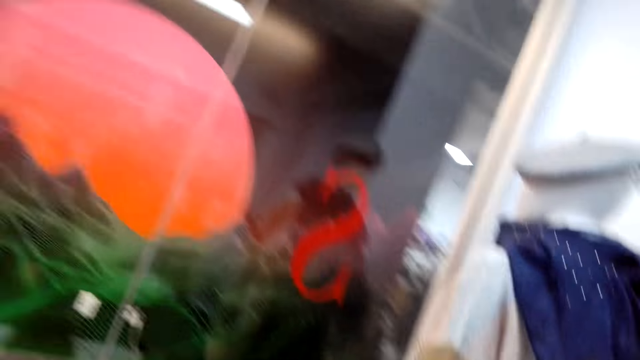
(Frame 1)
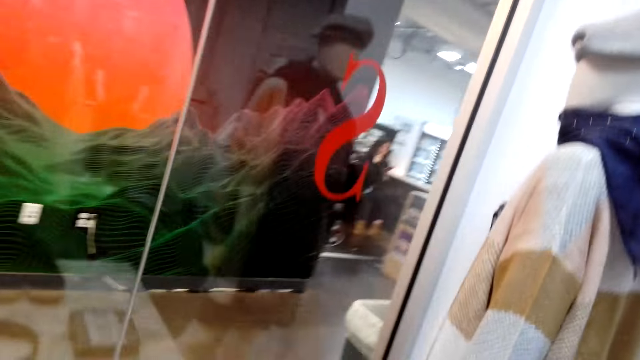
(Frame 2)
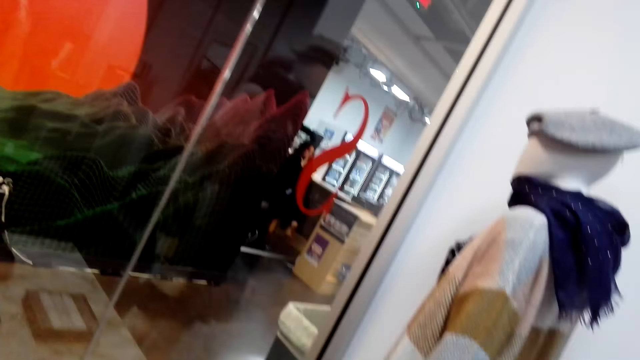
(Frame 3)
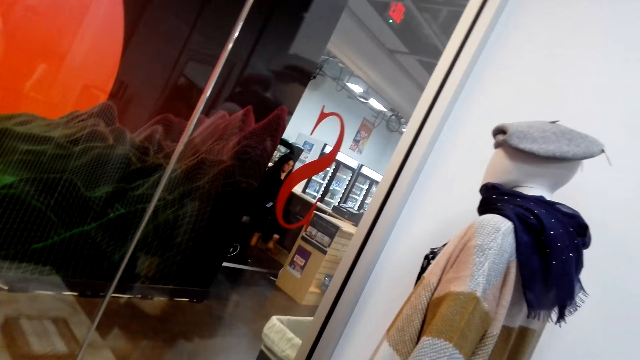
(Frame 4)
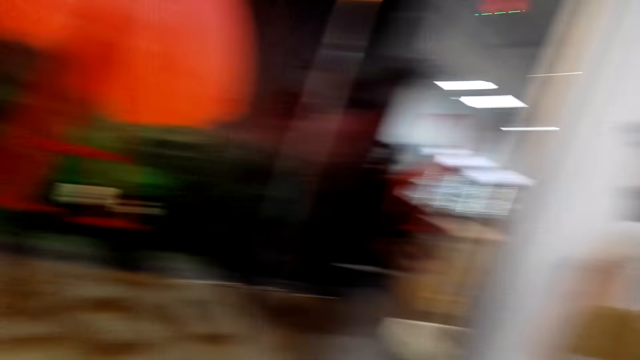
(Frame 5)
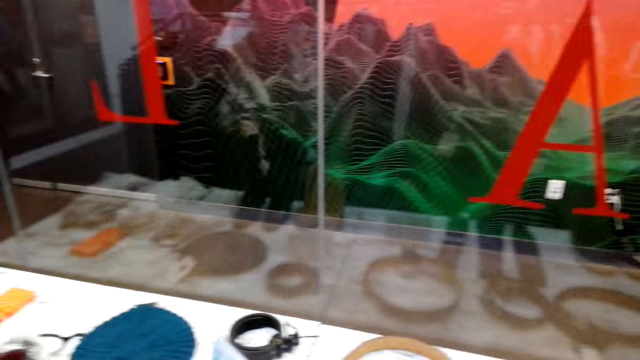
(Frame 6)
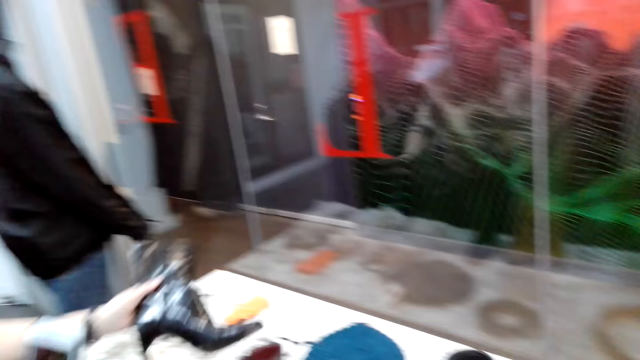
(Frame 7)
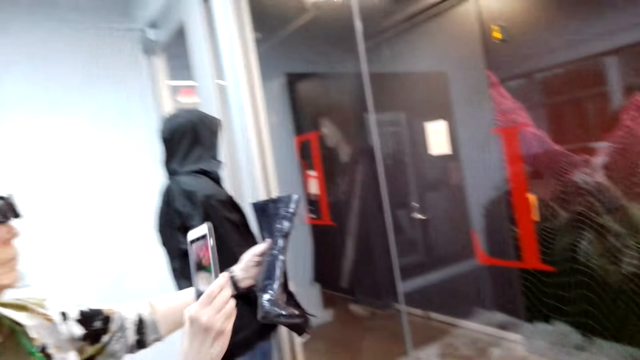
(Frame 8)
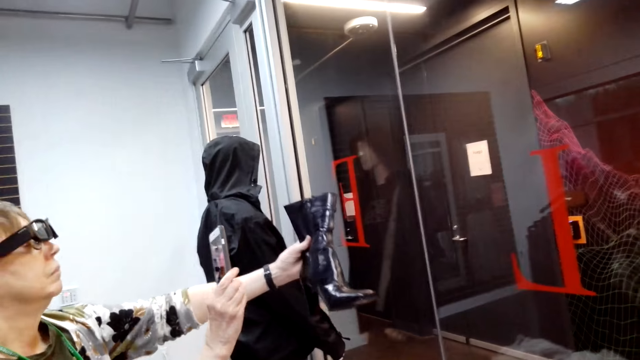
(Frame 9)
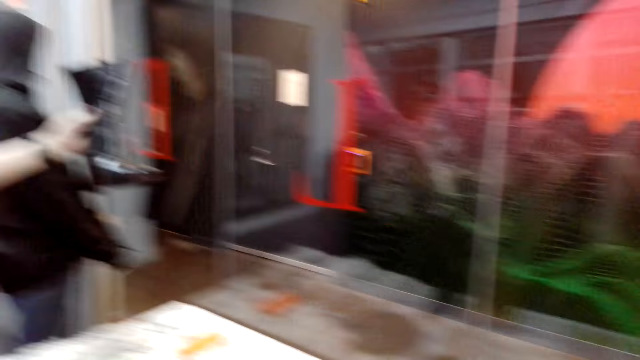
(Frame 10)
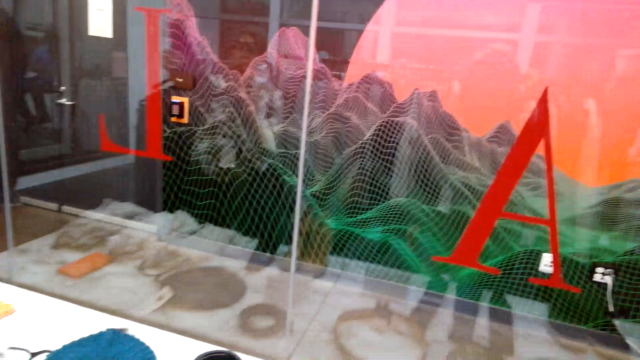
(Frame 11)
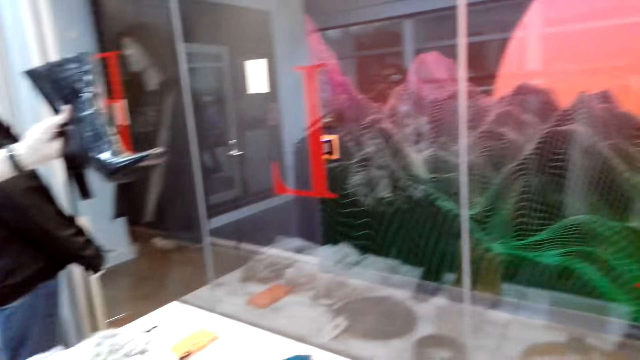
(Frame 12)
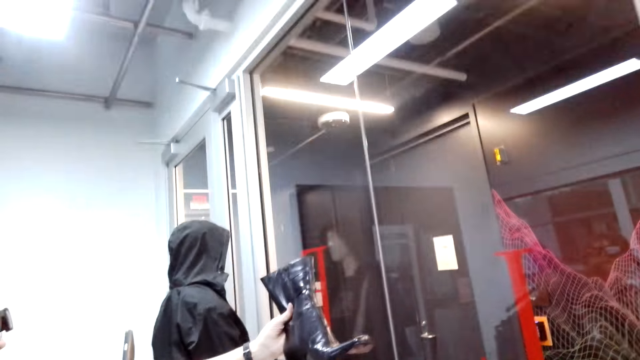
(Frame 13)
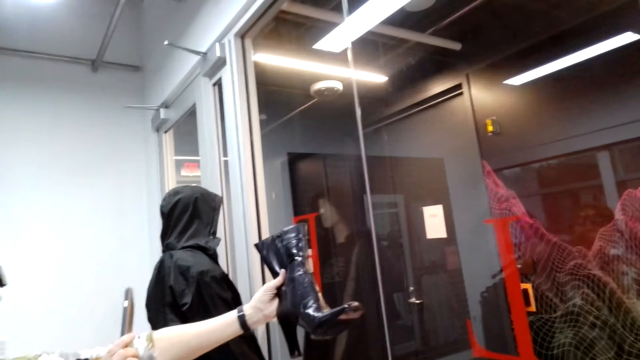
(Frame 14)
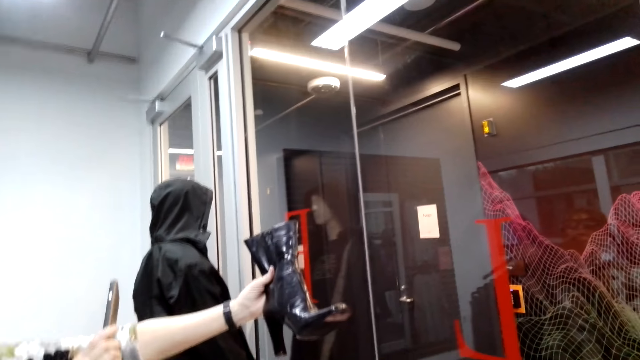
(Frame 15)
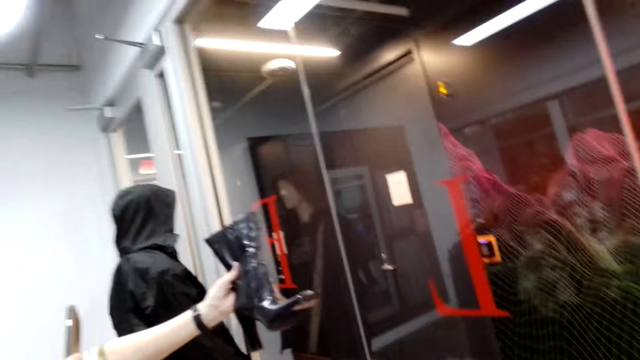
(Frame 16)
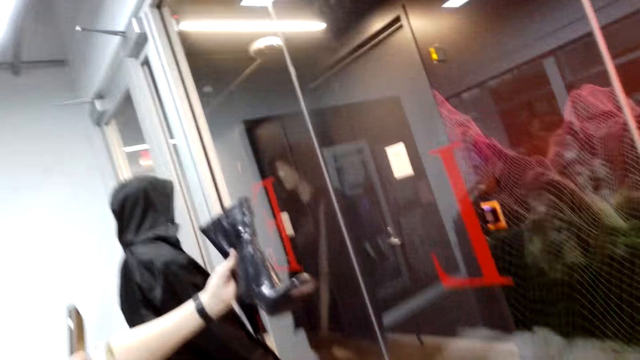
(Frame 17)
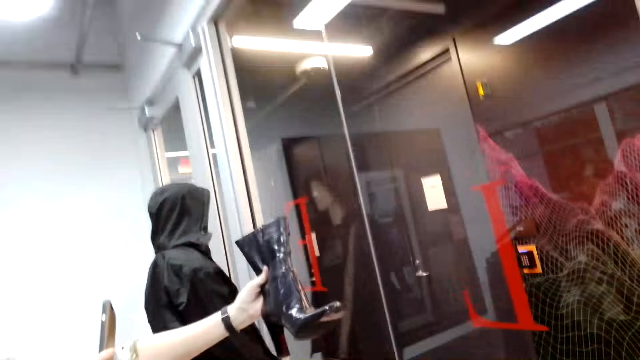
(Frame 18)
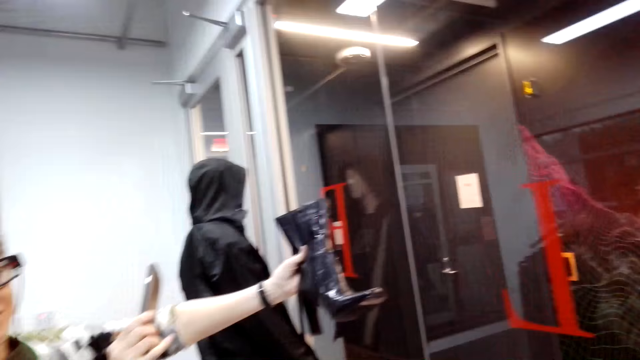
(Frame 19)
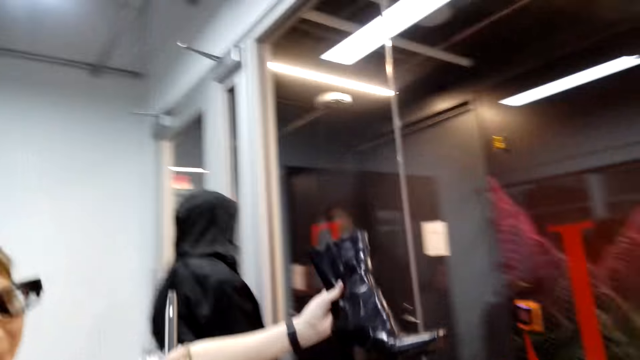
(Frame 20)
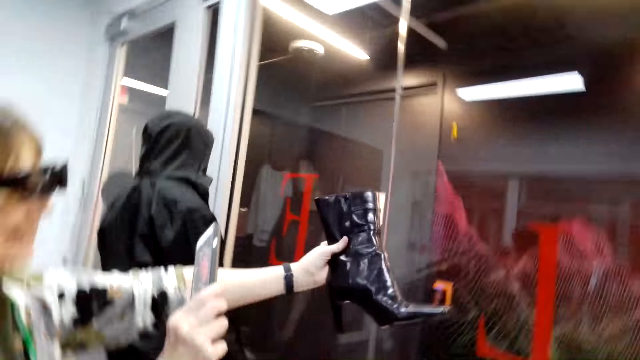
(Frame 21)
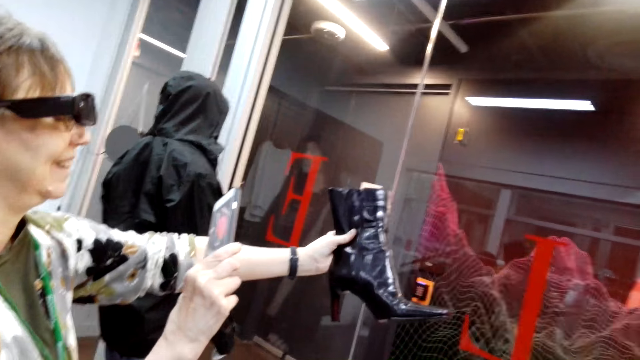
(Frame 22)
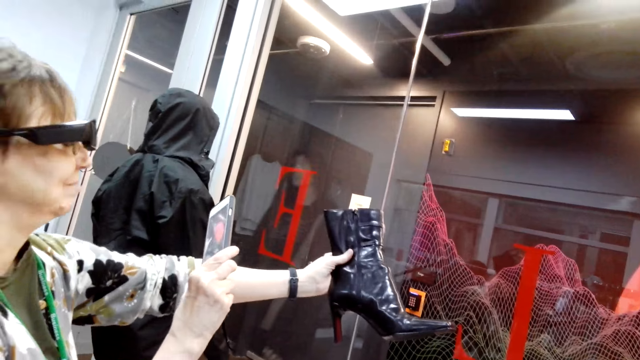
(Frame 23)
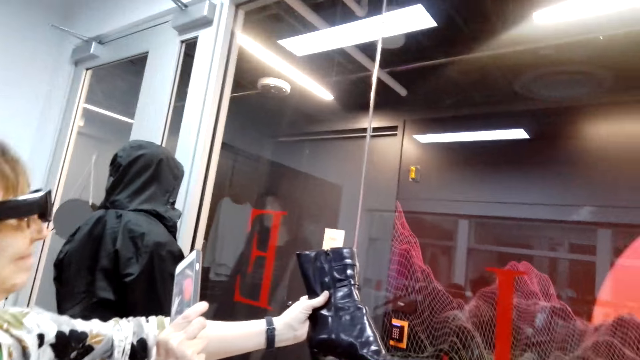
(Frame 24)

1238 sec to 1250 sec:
A woman picks a boot shoe from the shelf. The woman takes a photo of the boot shoe with the cellphone.

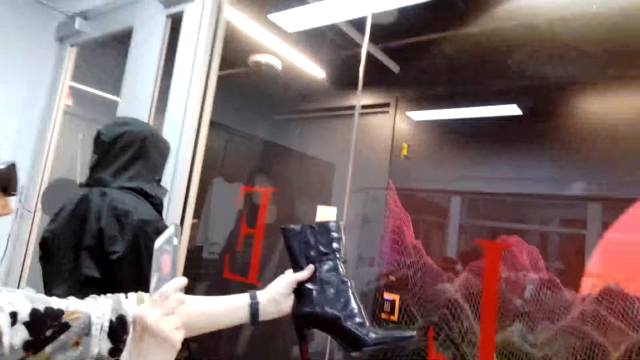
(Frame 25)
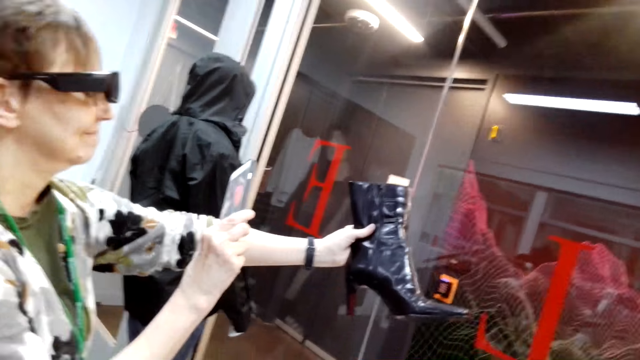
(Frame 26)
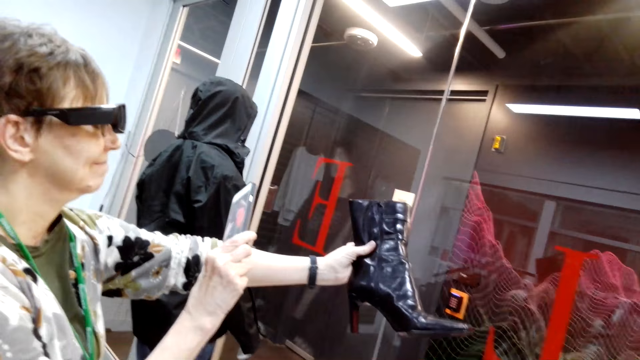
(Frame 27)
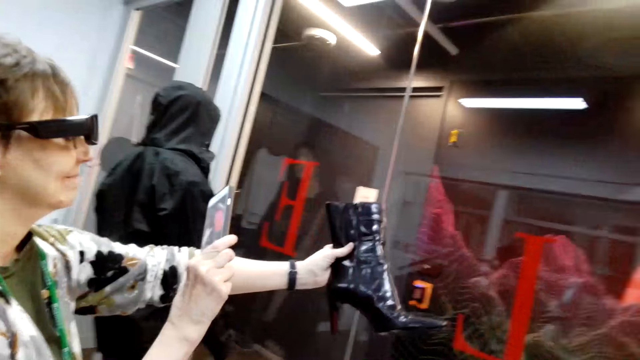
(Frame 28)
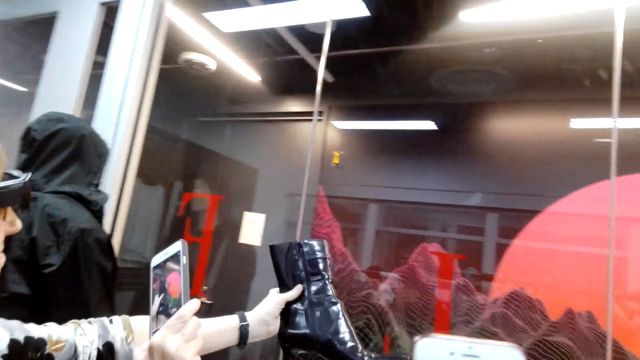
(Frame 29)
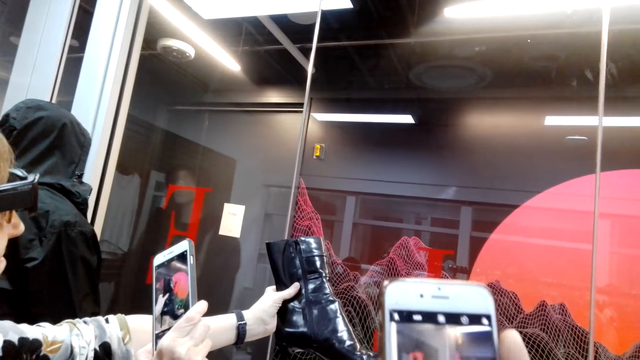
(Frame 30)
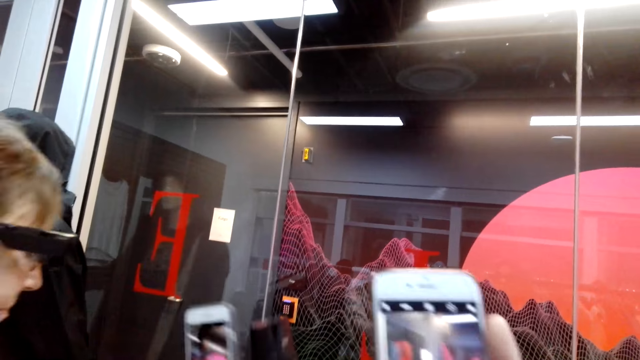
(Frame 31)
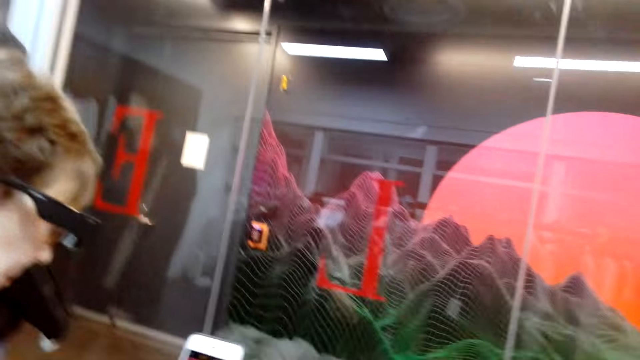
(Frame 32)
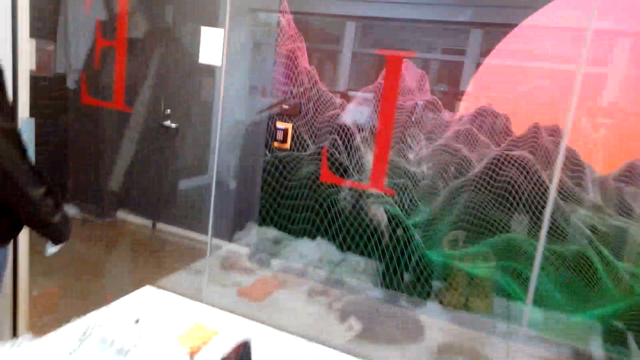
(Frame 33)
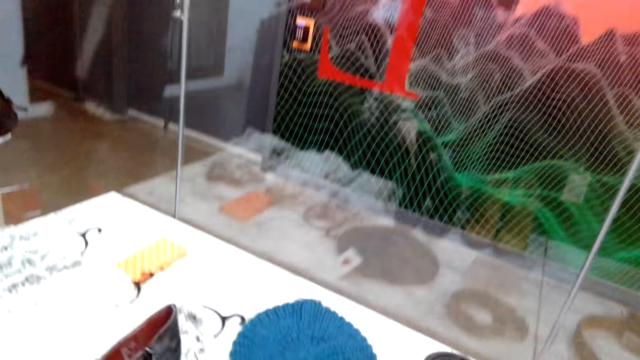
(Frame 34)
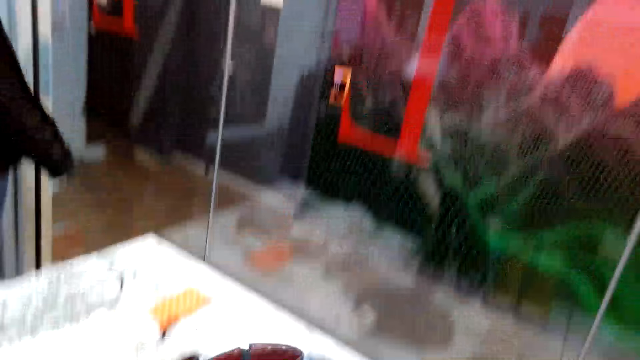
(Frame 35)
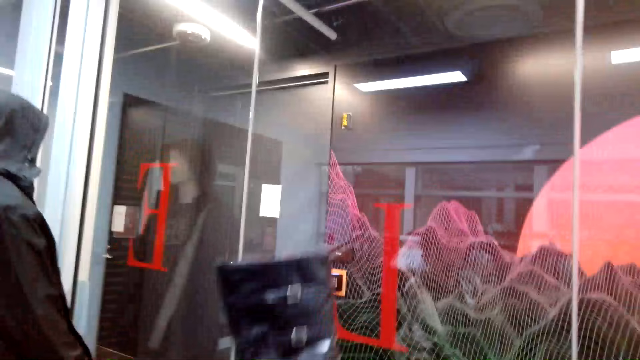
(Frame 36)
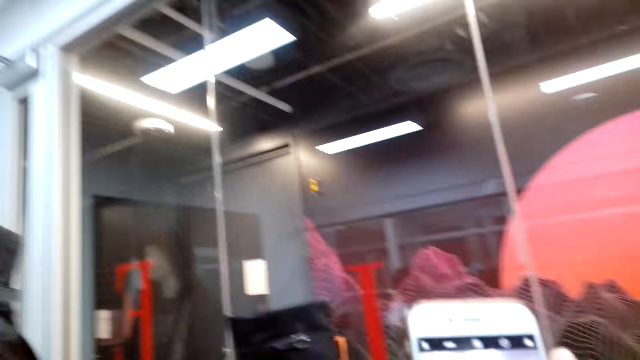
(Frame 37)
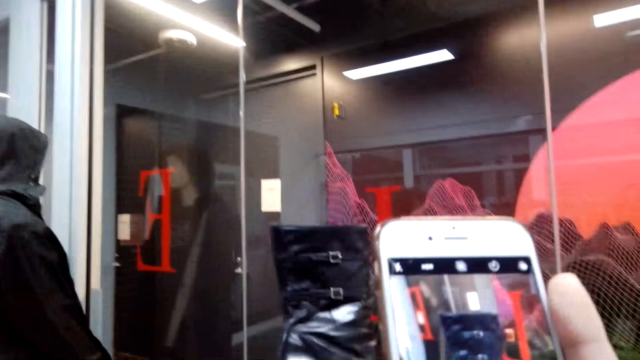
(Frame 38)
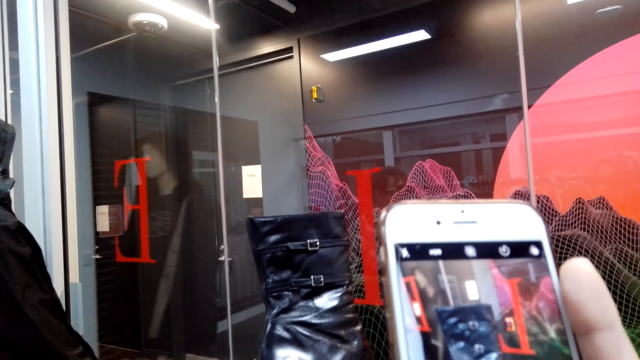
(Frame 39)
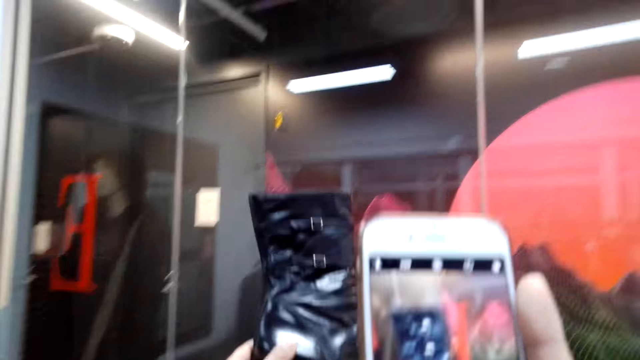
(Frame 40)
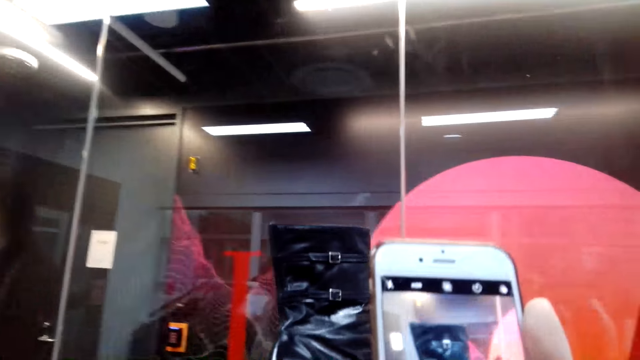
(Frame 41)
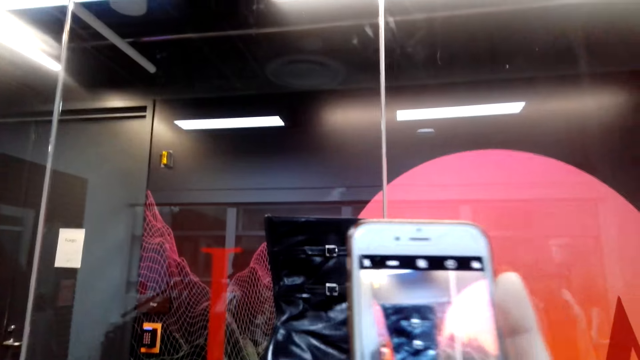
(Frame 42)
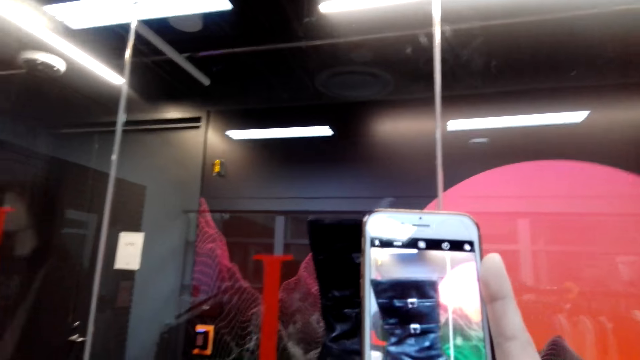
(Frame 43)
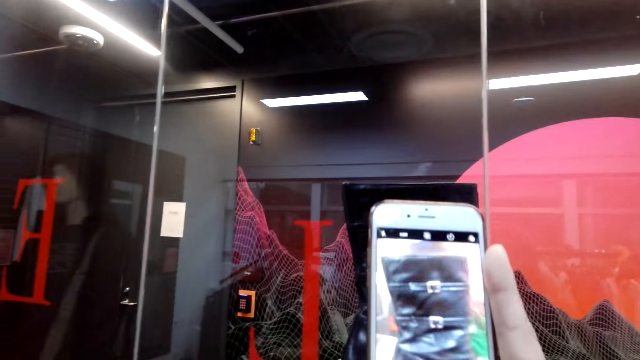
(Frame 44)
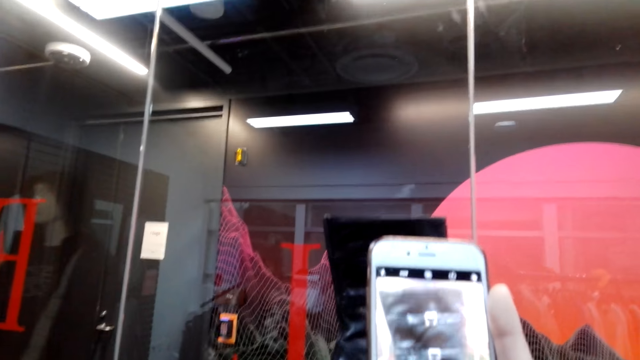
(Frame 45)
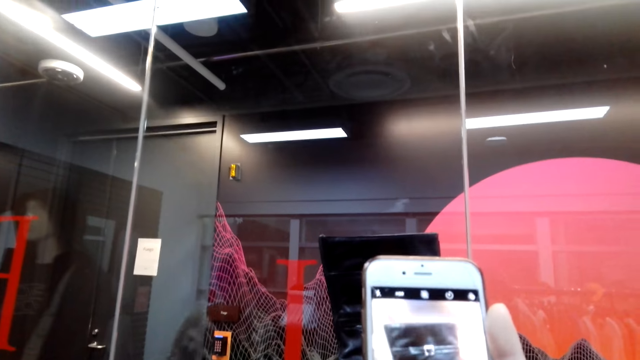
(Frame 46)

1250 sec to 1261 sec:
The camera wearer takes a picture of a shoe. They take a photo of the boot shoe with the cell phone.
